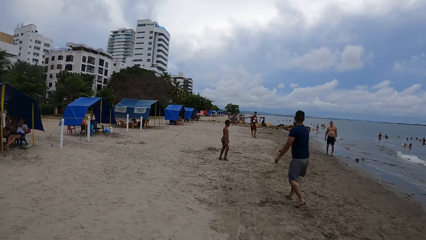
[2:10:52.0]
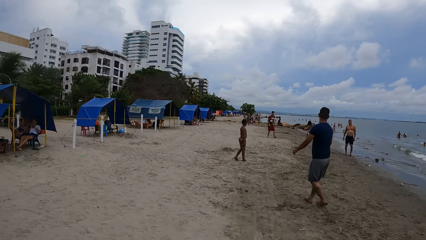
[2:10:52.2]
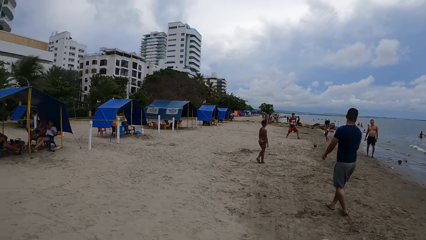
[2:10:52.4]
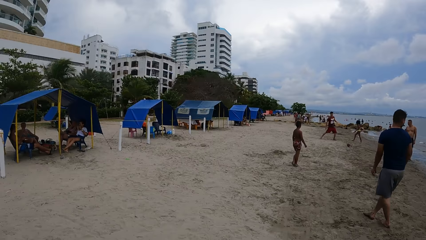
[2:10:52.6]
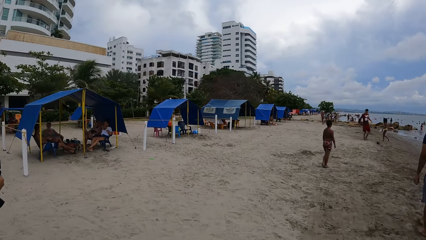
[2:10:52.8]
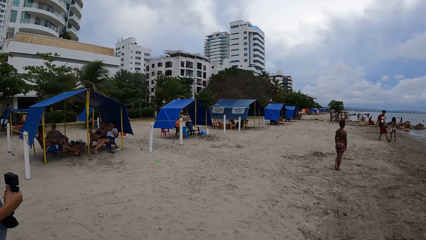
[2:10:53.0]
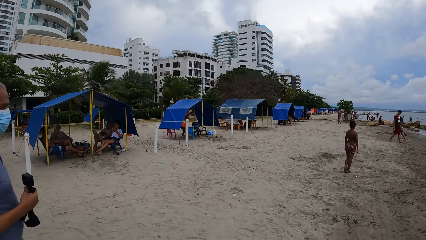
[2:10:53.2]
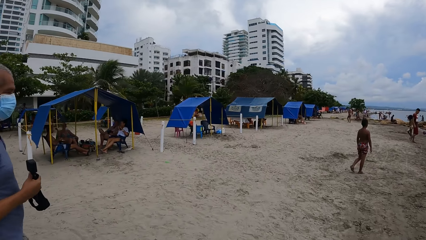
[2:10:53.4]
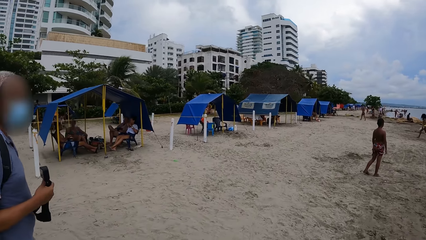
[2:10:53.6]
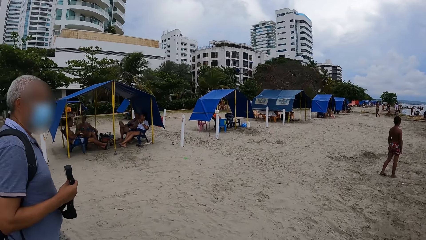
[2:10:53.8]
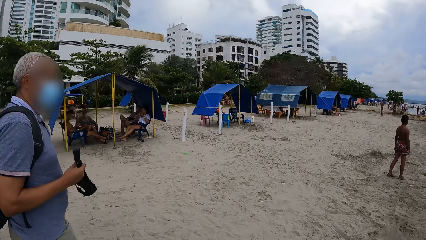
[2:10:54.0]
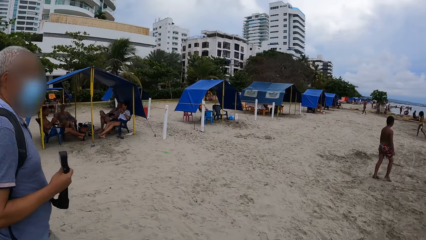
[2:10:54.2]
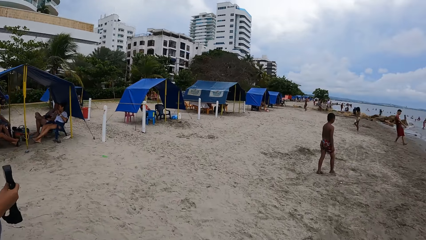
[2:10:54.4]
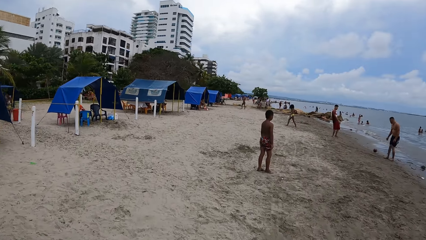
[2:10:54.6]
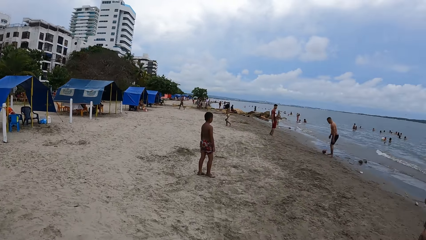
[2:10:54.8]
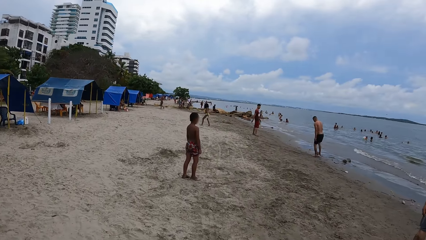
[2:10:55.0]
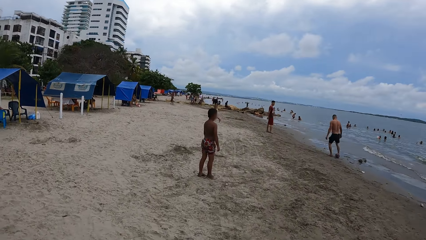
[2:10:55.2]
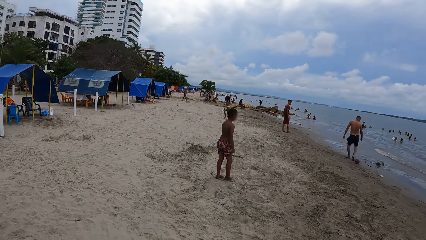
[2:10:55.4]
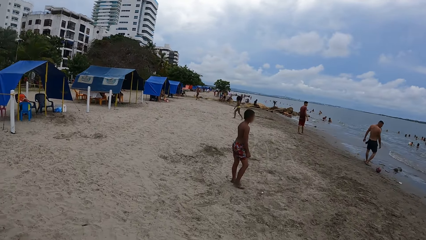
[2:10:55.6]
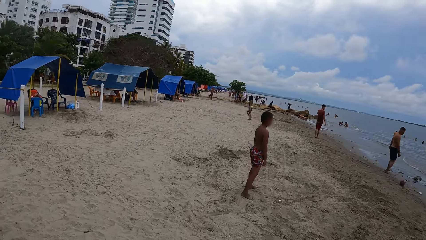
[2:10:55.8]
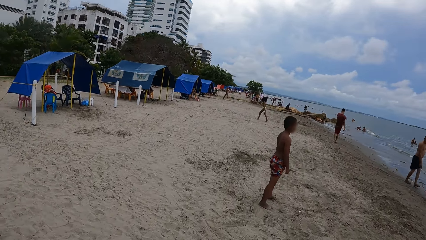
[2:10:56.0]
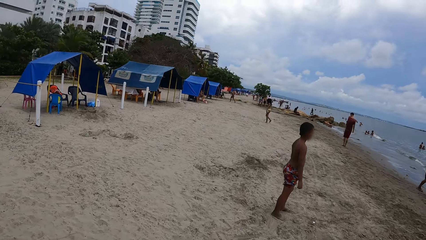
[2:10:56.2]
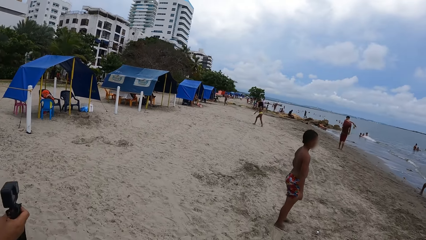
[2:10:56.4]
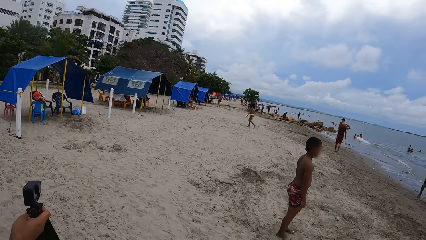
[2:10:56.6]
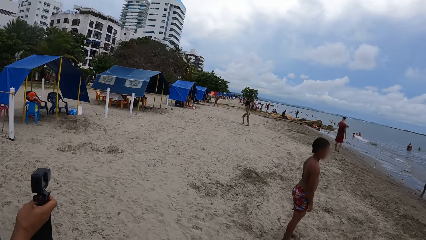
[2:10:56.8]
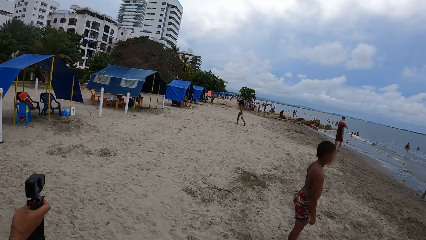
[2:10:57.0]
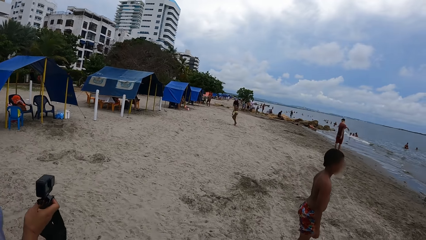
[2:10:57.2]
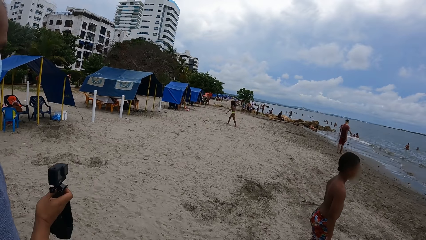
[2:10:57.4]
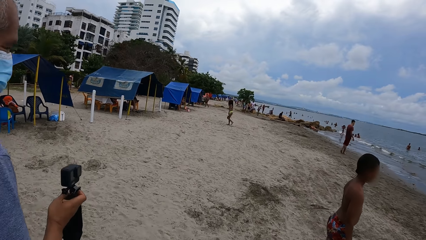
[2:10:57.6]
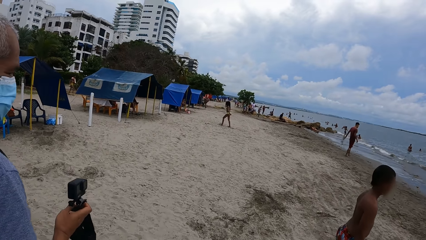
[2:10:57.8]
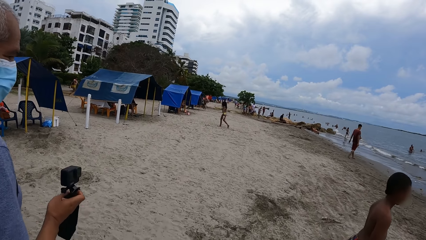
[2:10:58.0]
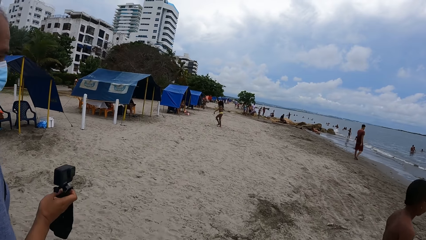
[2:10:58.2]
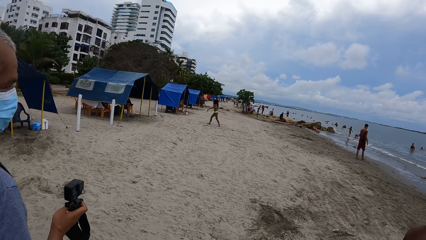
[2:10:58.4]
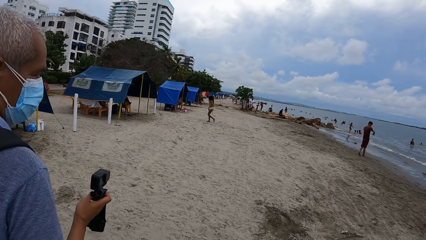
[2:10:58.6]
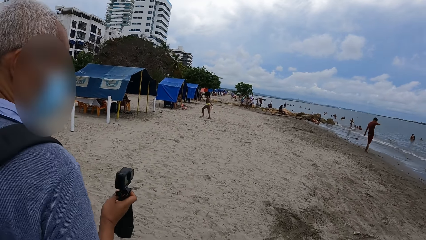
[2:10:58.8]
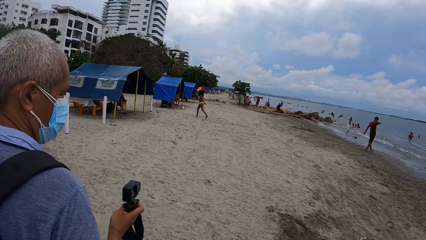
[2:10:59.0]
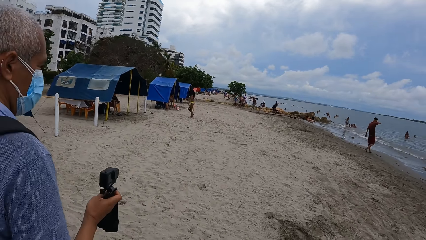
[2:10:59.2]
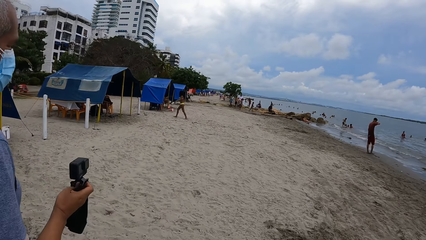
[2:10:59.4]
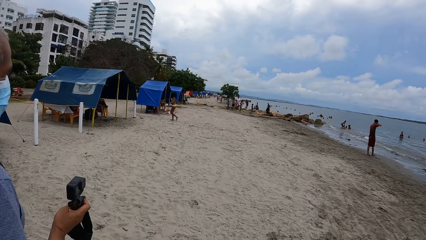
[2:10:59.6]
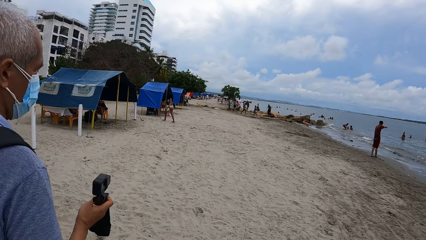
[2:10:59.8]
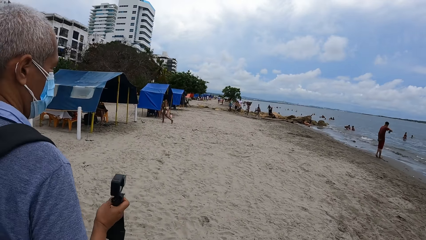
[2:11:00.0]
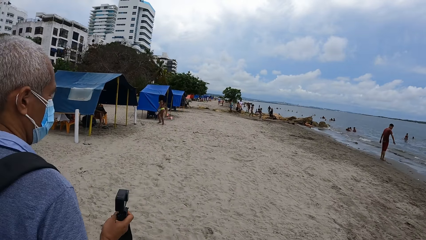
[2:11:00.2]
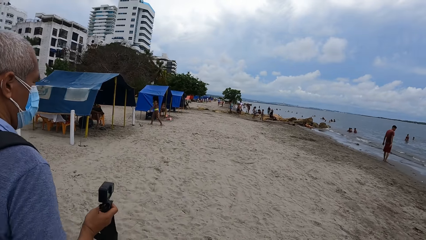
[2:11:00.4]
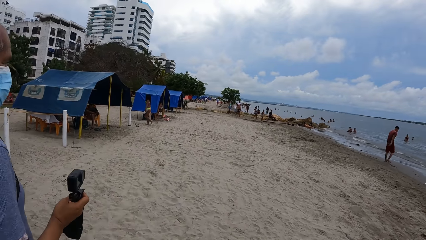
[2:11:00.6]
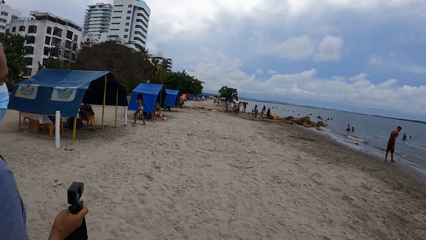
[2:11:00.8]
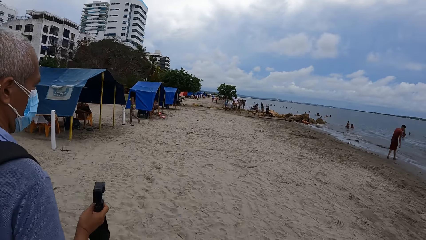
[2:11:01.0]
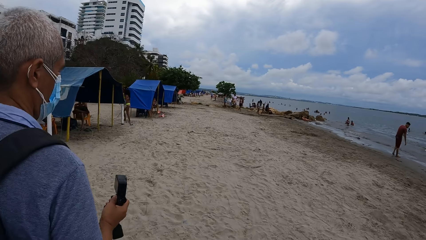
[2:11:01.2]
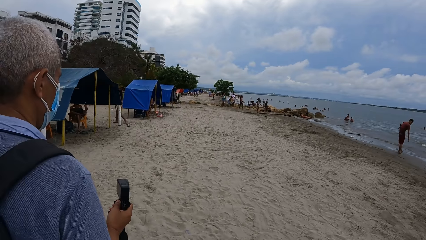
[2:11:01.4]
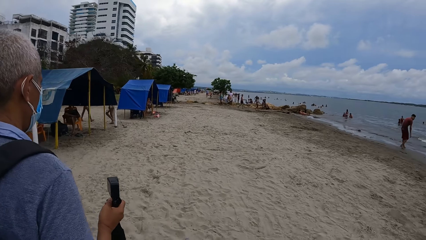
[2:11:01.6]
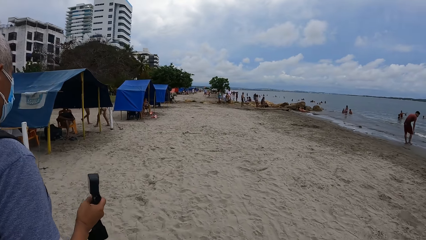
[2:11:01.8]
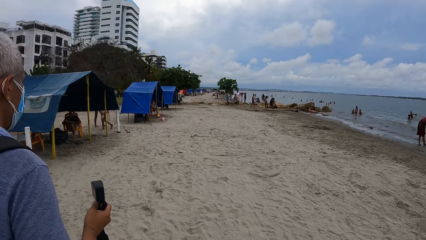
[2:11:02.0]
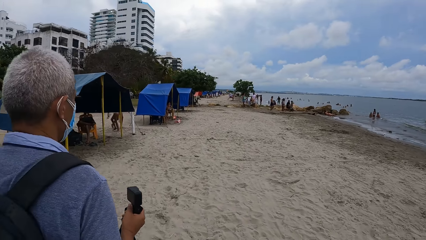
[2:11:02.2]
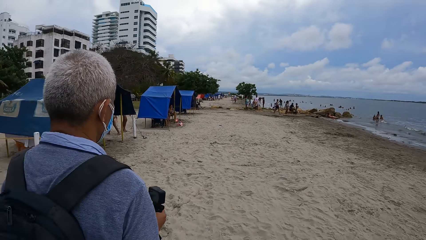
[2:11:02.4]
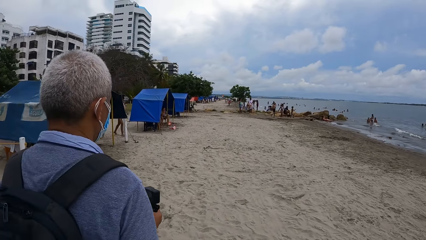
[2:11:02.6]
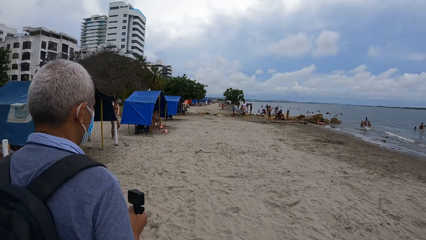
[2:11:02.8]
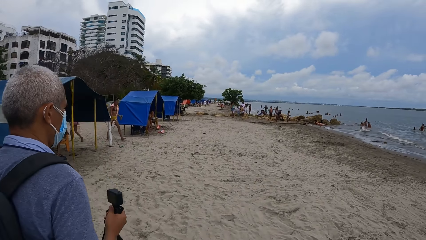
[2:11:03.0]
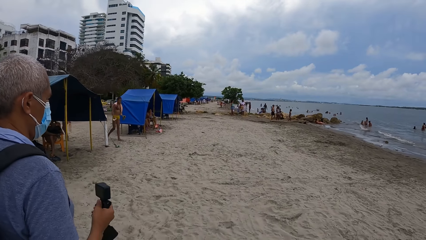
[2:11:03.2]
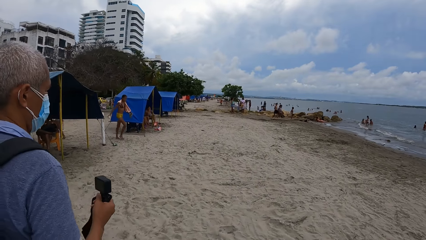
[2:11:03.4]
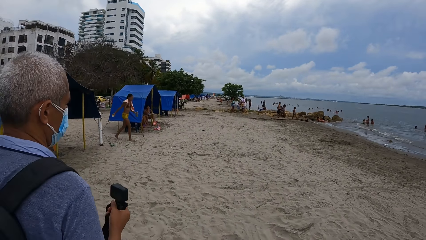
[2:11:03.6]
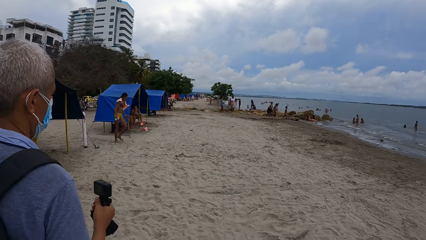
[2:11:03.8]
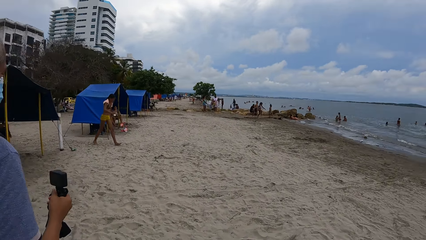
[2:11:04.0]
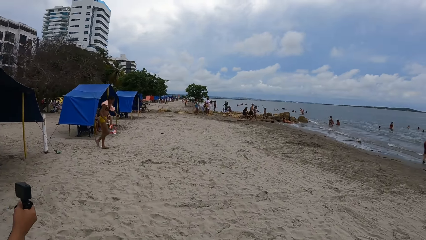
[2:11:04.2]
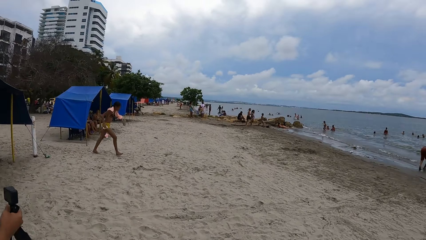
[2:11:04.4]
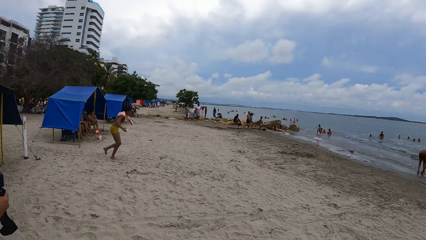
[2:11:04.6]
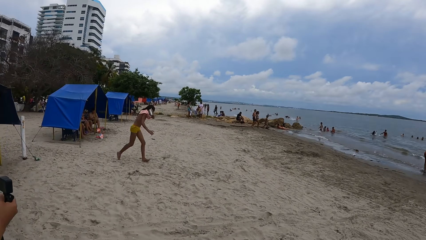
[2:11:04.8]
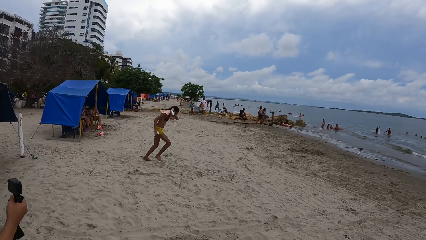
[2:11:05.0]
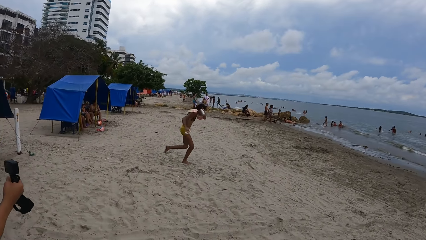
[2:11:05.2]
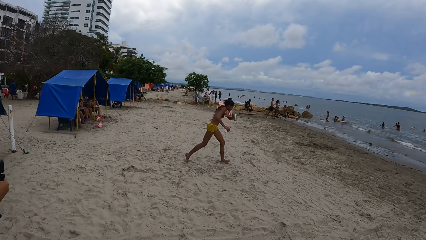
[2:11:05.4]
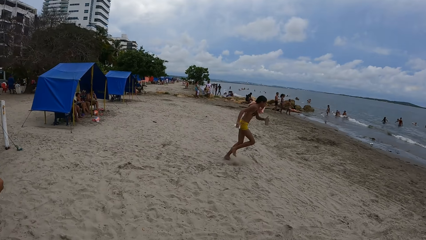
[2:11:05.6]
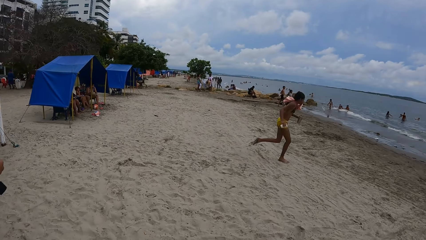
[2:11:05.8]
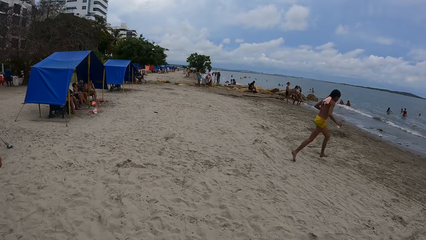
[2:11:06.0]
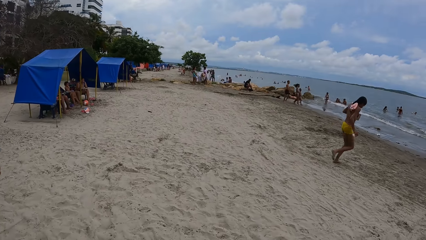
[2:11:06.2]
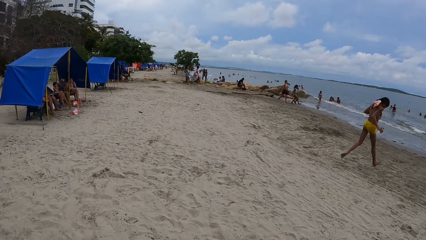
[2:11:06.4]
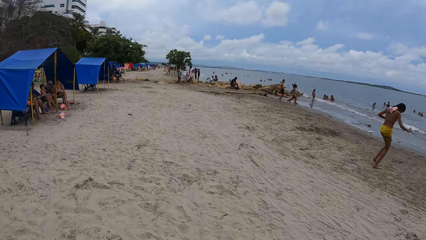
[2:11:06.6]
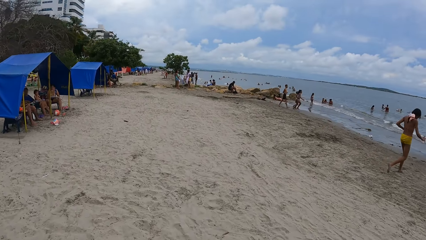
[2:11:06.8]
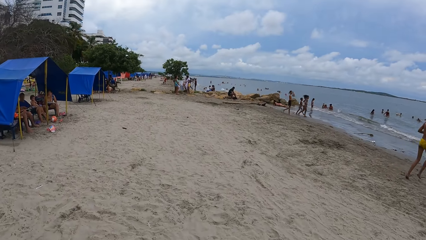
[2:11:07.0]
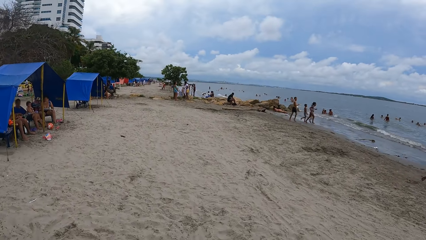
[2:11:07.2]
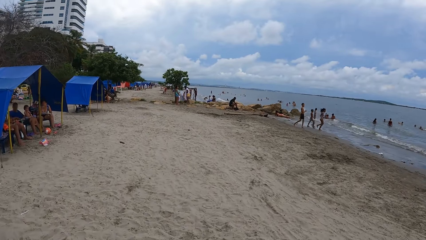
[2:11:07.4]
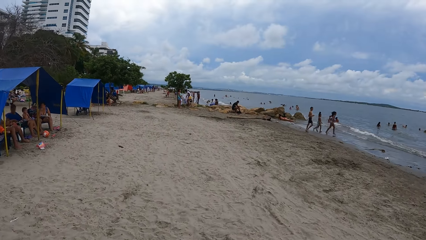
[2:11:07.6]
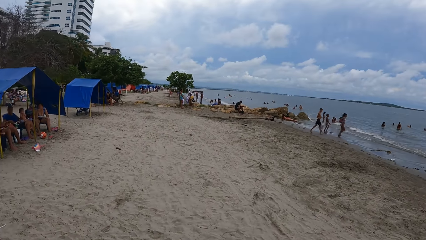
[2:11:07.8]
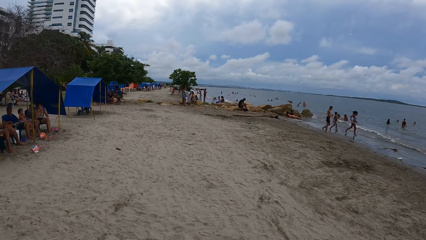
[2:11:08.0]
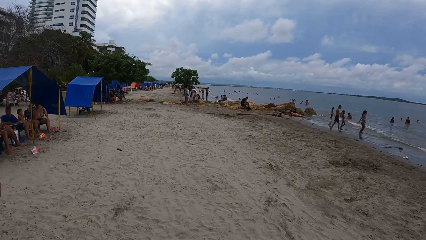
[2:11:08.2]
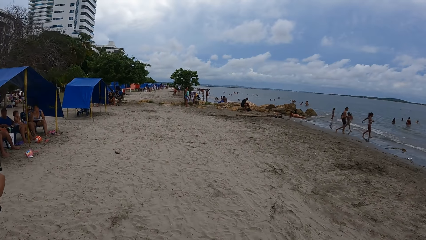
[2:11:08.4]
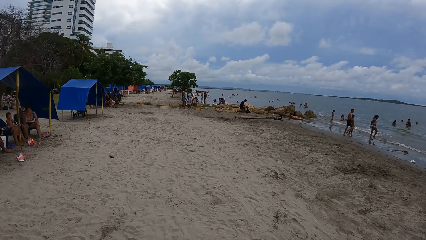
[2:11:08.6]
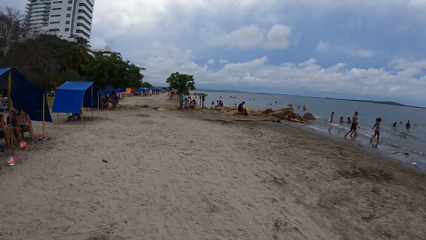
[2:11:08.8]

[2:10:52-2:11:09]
The camera wearer looks left and converses with a man. They look around. They look forward. They converse with the man. They walk on the beach.
